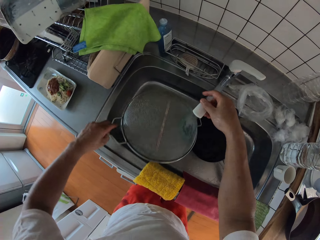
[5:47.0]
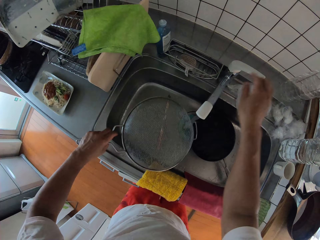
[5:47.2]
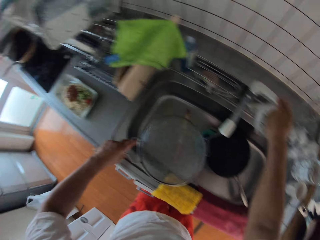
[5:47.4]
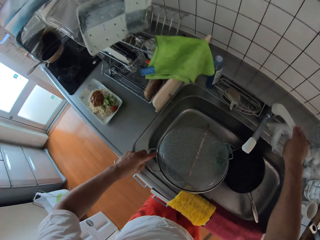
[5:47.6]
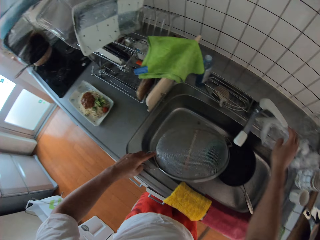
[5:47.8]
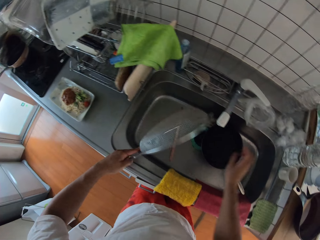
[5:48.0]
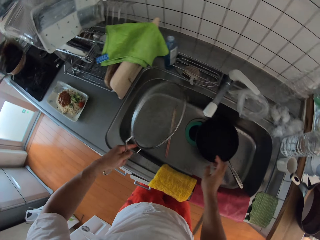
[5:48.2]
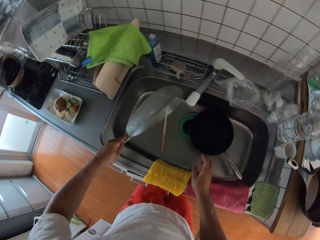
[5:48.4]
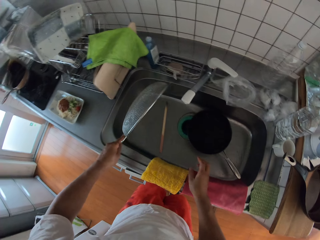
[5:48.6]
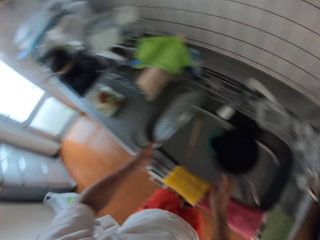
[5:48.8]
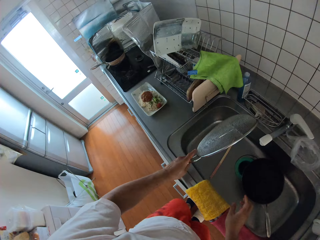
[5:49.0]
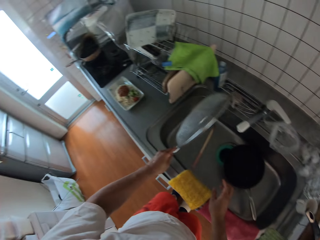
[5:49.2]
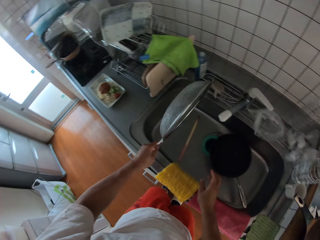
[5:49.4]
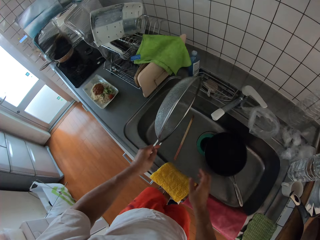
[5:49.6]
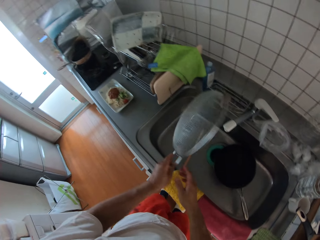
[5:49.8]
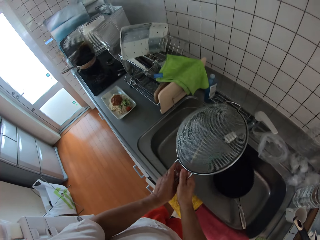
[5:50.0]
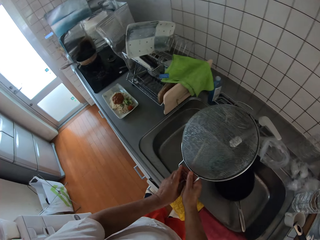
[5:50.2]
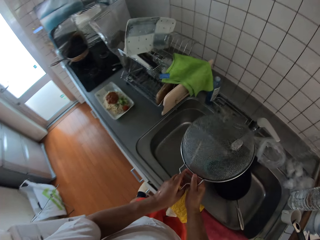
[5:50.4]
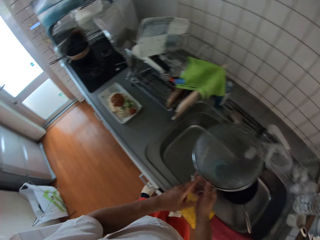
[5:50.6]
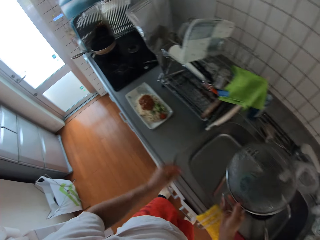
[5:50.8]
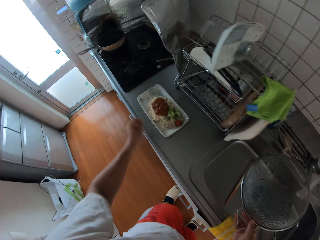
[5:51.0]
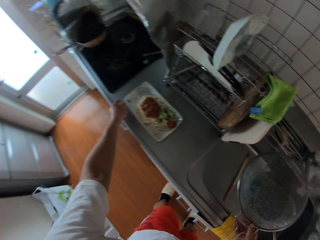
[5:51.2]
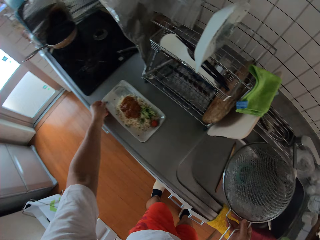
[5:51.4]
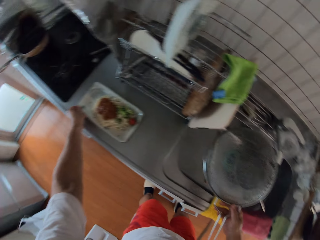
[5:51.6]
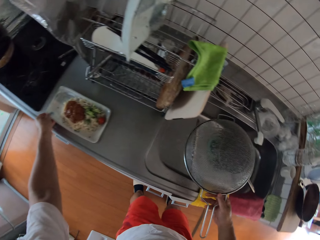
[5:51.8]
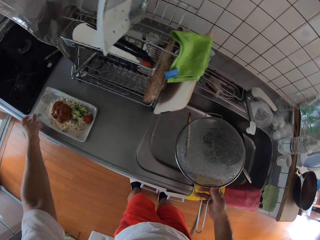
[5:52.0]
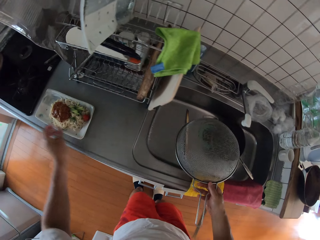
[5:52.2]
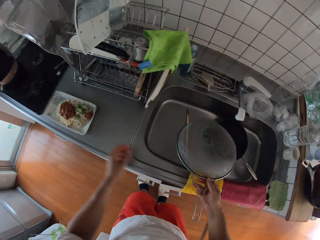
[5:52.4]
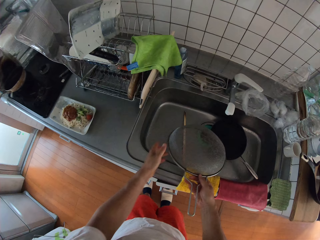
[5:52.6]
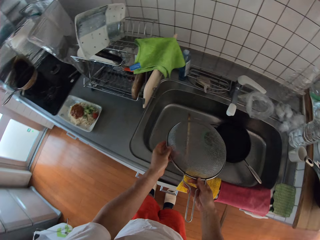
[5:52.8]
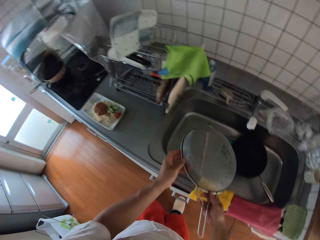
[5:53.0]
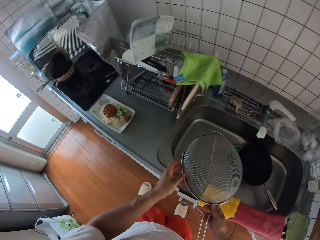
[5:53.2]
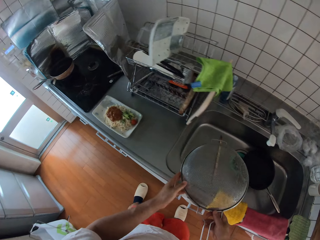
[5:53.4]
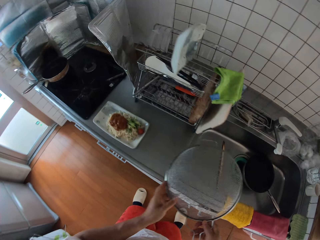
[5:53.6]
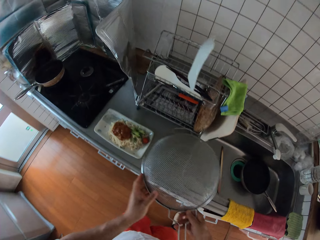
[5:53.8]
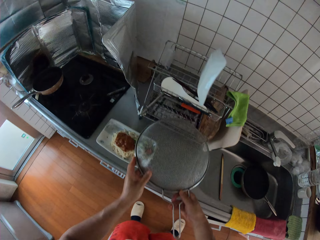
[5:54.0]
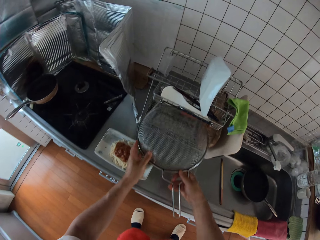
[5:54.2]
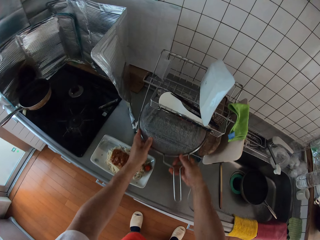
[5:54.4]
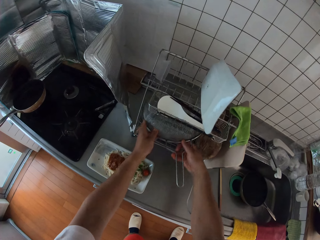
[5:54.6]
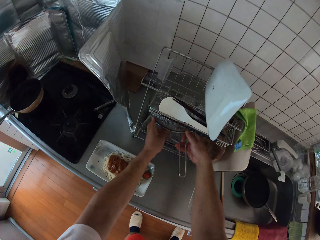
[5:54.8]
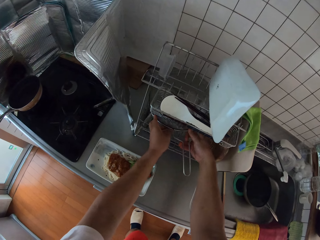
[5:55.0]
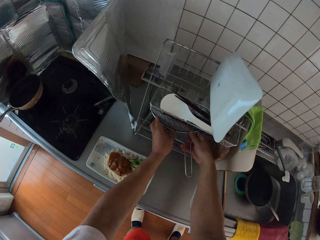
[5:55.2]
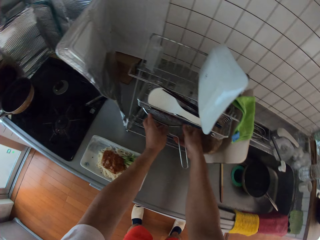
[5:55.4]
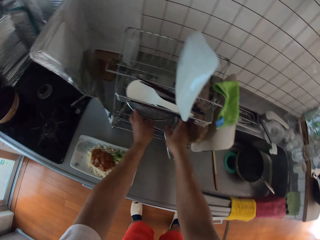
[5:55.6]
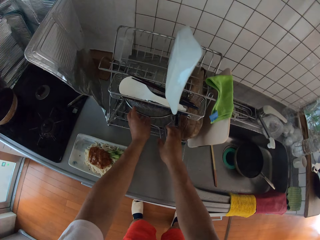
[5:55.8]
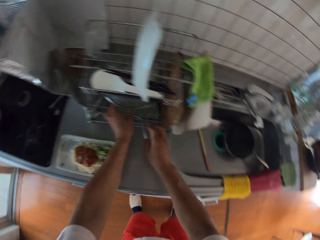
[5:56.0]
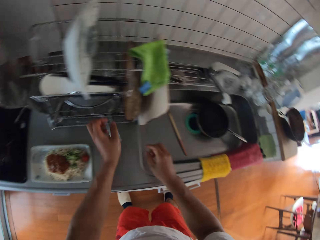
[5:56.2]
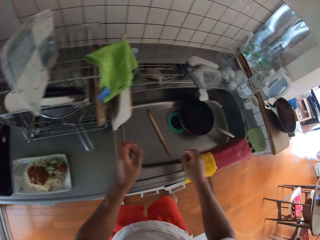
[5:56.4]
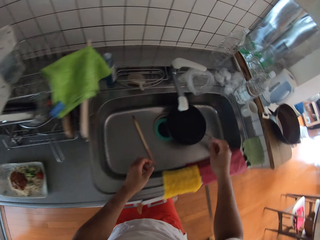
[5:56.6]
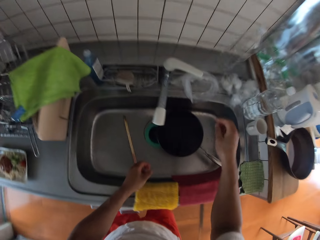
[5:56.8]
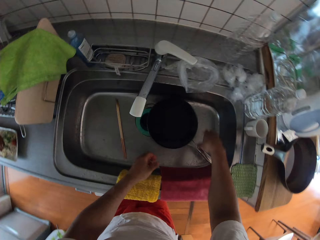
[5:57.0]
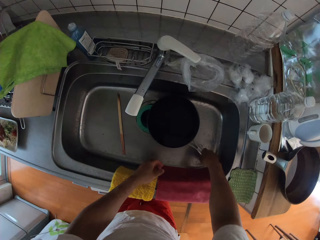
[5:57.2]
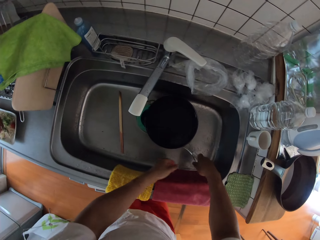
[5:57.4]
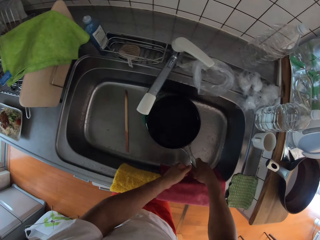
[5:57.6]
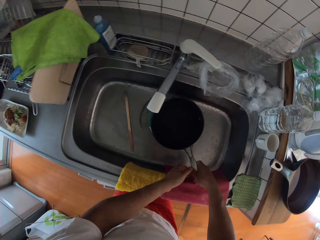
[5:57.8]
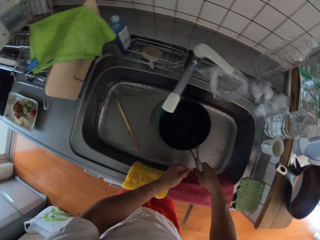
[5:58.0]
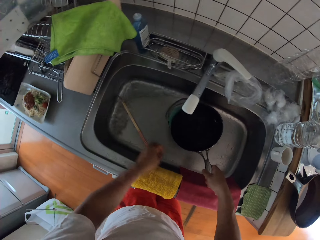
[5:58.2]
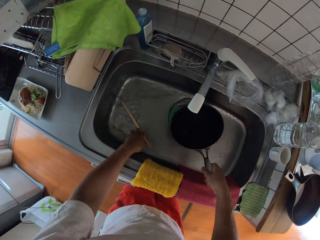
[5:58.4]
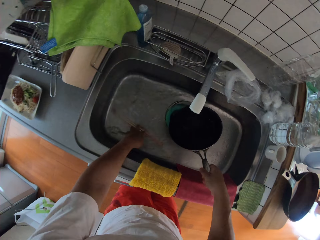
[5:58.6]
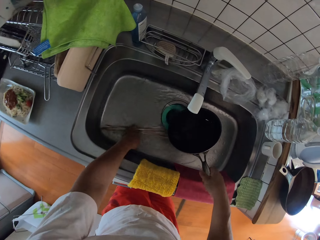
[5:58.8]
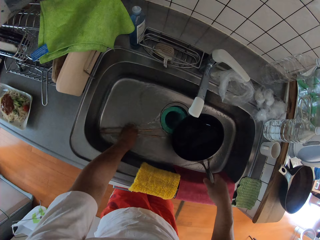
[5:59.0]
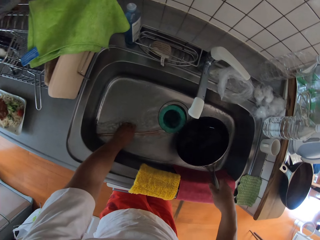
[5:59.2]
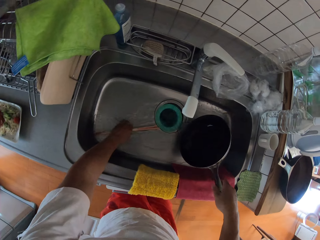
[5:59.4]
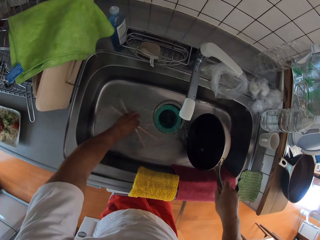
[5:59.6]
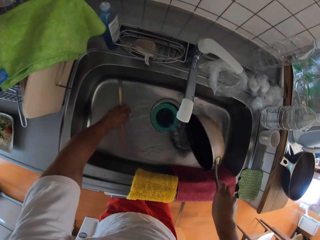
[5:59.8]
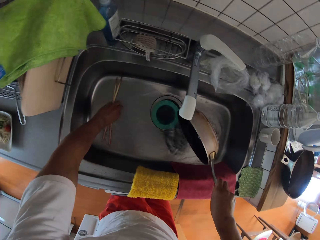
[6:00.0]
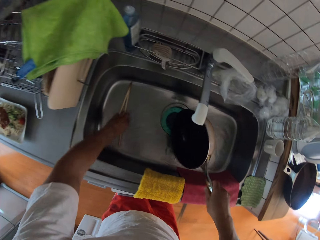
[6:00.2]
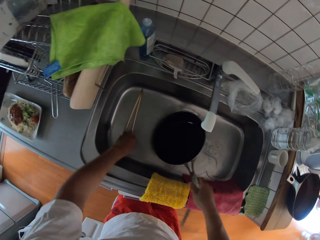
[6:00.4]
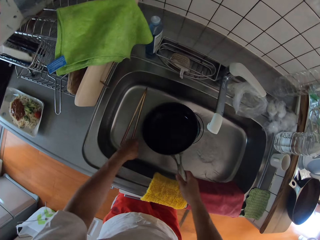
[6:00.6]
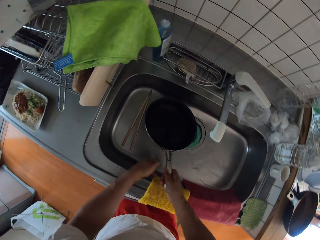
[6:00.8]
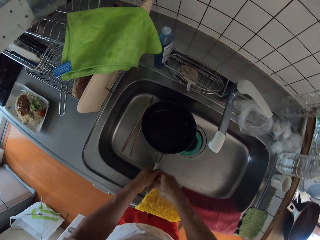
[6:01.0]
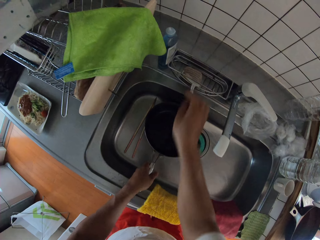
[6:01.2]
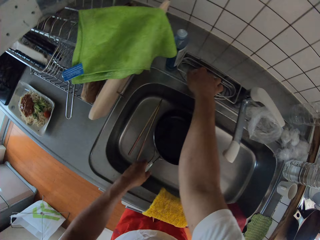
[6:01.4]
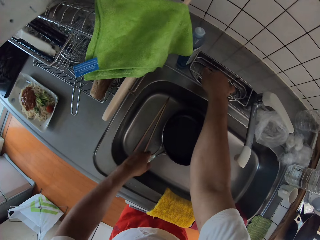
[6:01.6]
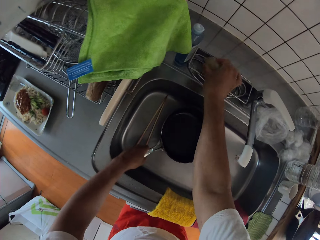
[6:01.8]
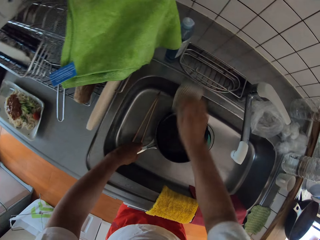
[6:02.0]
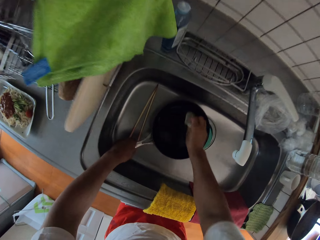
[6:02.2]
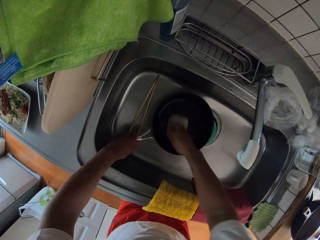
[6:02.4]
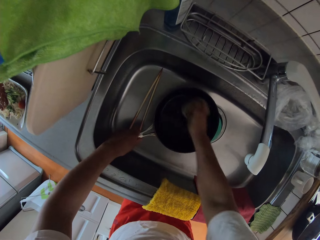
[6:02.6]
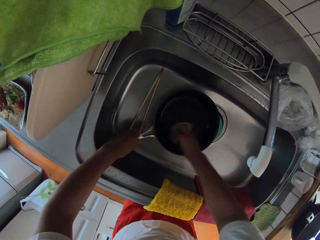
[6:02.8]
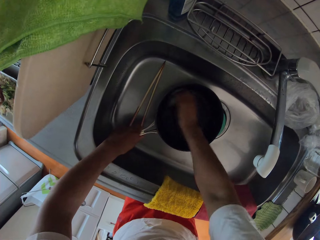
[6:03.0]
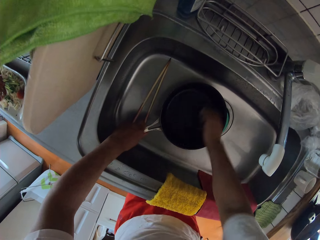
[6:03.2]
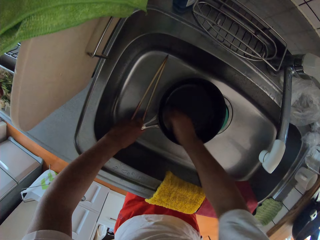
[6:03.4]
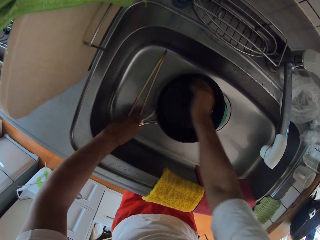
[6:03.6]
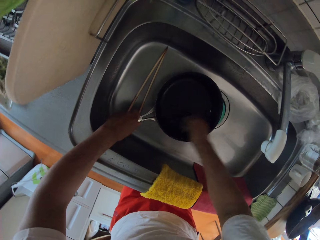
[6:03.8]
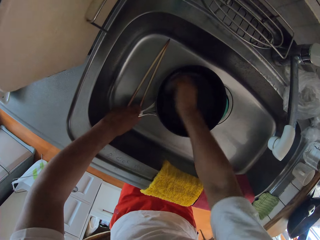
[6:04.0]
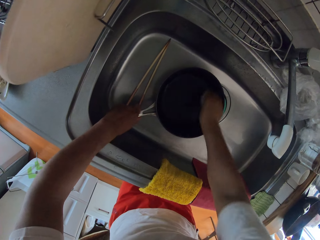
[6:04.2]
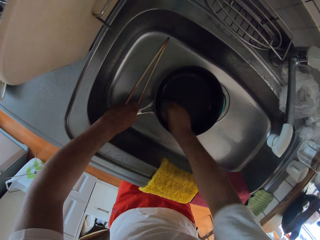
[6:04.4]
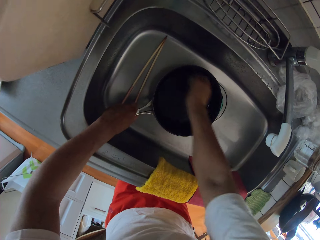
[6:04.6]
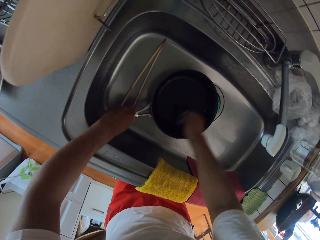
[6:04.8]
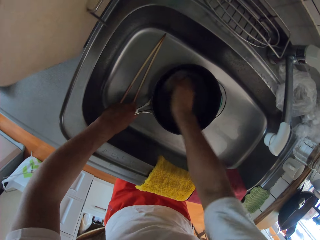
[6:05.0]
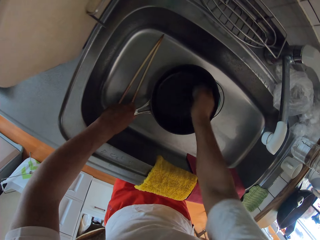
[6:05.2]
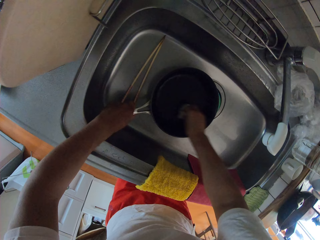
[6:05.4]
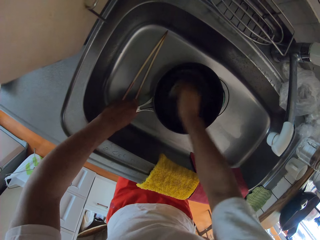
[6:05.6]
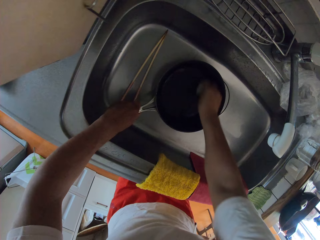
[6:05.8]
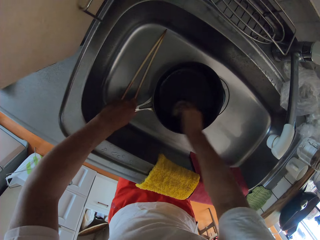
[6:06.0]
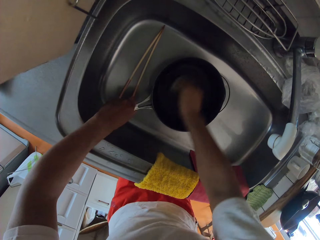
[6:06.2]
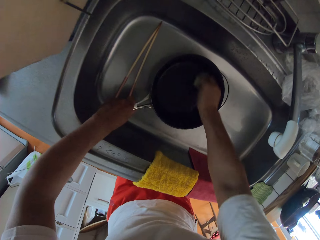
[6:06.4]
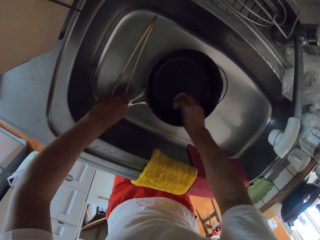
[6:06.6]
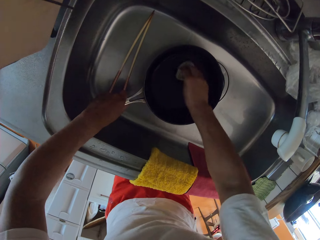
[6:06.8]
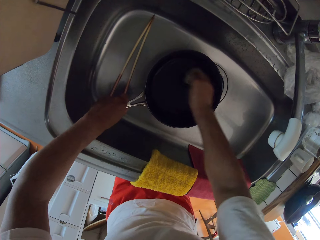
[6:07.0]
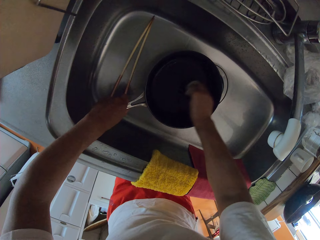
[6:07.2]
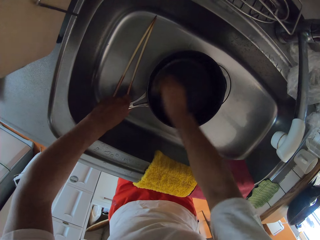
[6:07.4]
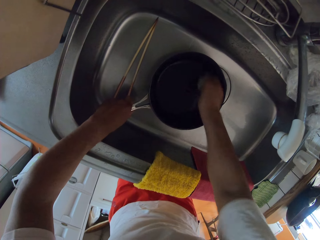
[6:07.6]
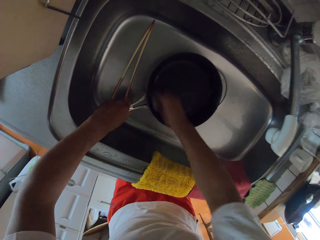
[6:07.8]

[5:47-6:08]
The camera wearer turns off the water faucet. They shake the knob. They adjust the plate of spaghetti. They push the plate of food aside. They put the sieve in a plate rack on the table. They pour the water in a frypan away in the sink. They adjust the chopsticks in the sink. They pick a chopstick and put the chopstick in the sink. They pick up the sponge on the sink. They wash the frypan with the sponge.
